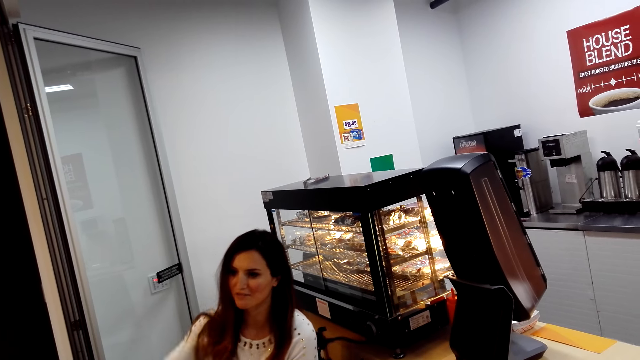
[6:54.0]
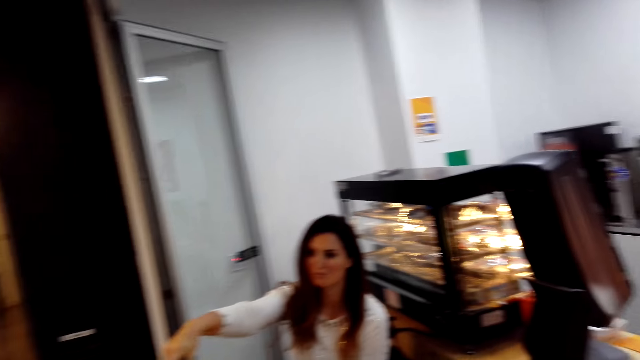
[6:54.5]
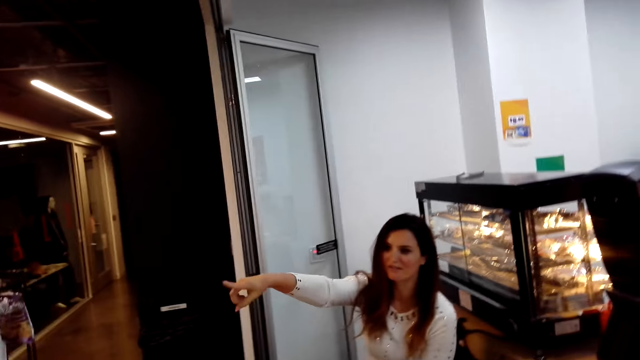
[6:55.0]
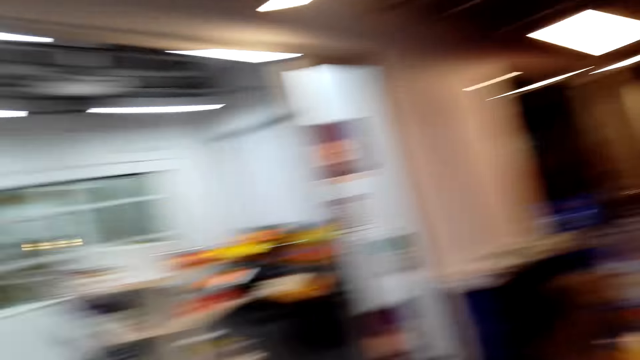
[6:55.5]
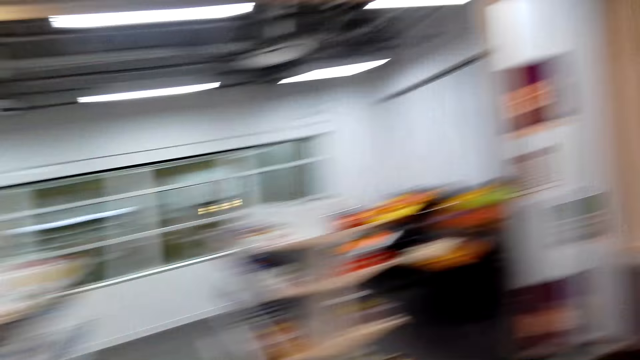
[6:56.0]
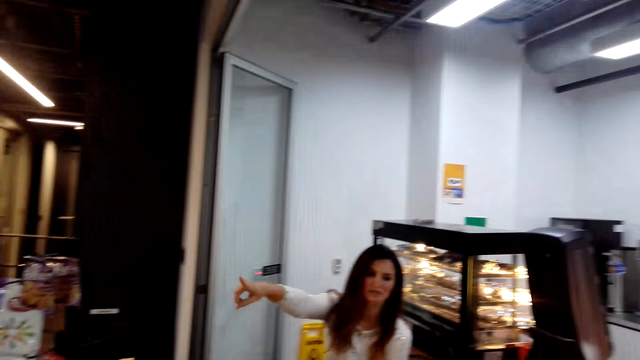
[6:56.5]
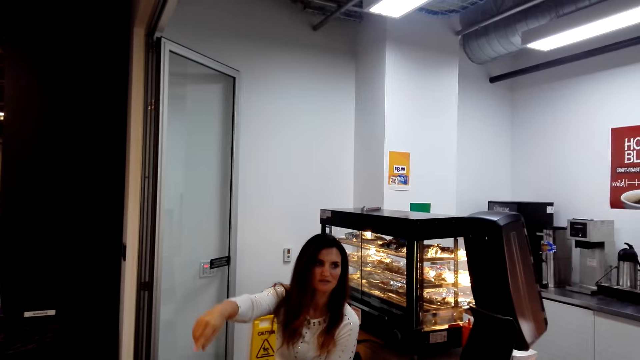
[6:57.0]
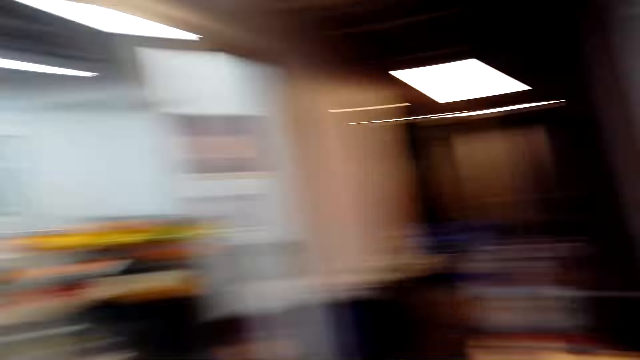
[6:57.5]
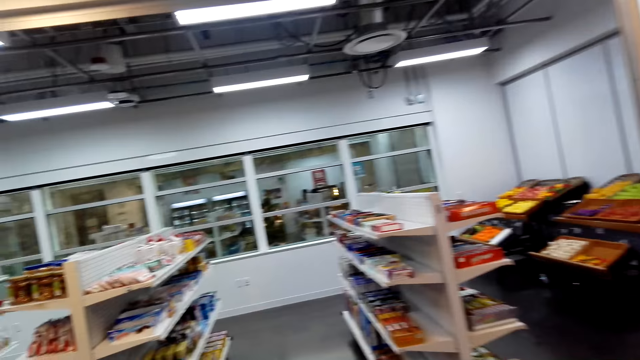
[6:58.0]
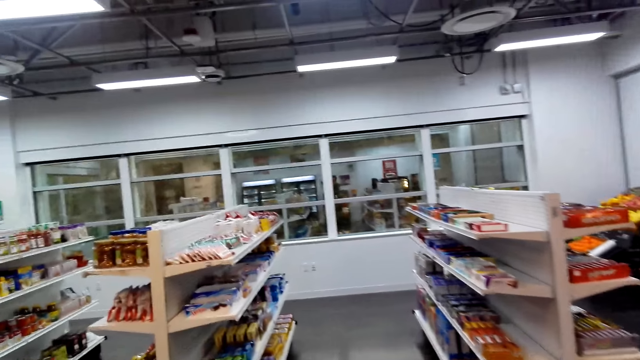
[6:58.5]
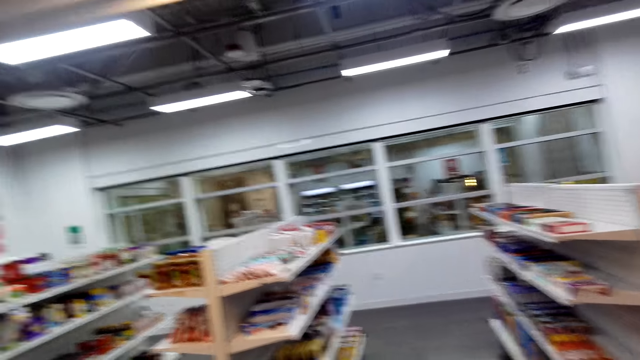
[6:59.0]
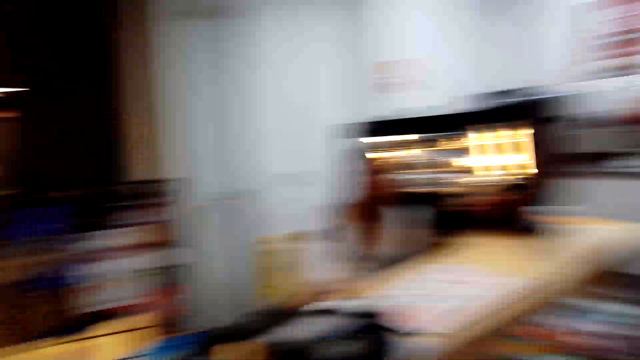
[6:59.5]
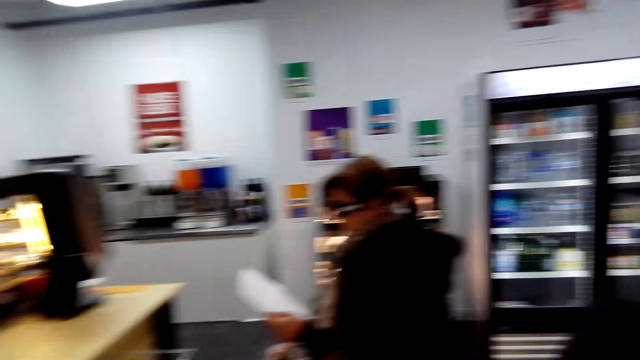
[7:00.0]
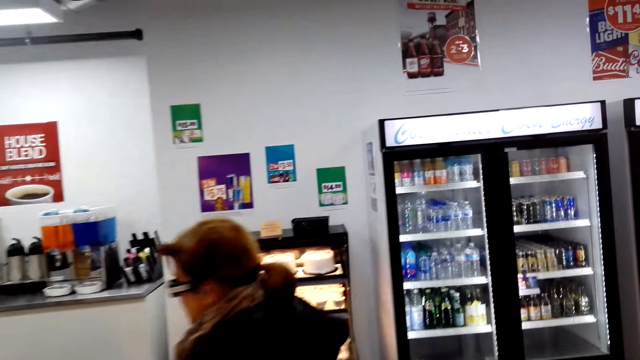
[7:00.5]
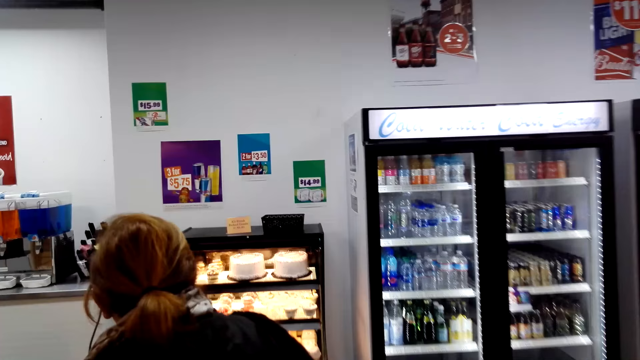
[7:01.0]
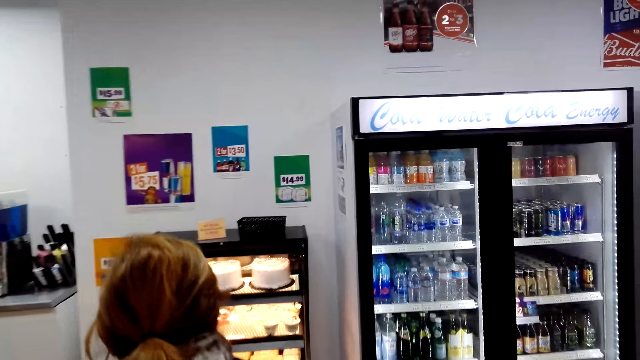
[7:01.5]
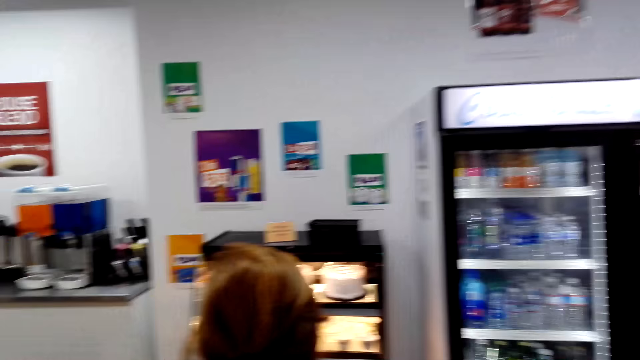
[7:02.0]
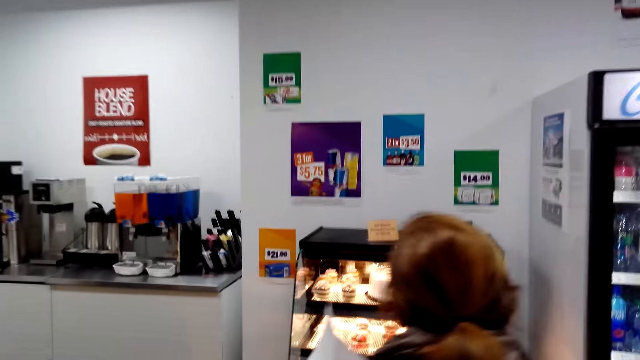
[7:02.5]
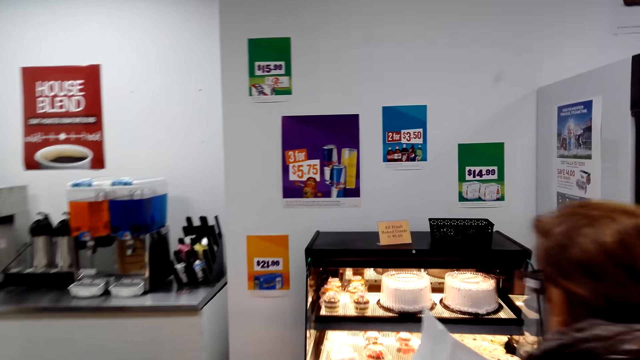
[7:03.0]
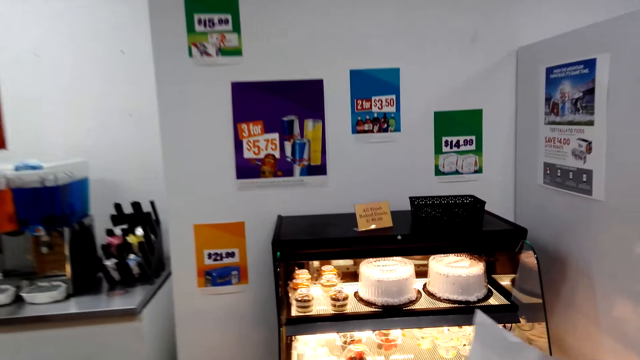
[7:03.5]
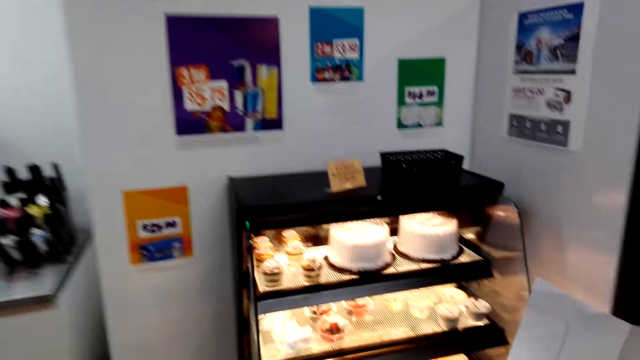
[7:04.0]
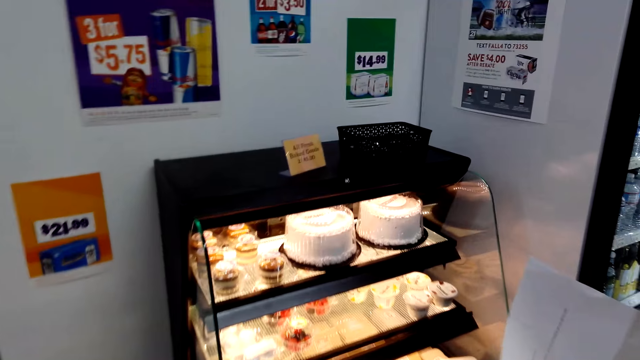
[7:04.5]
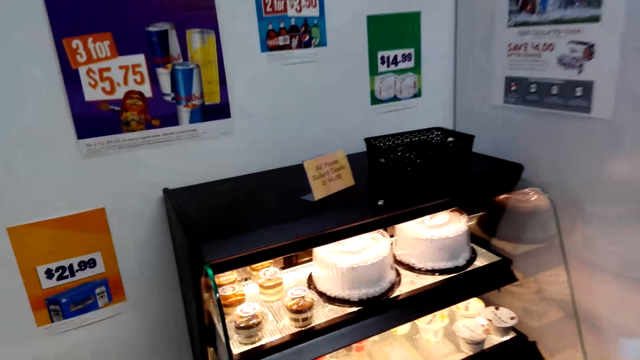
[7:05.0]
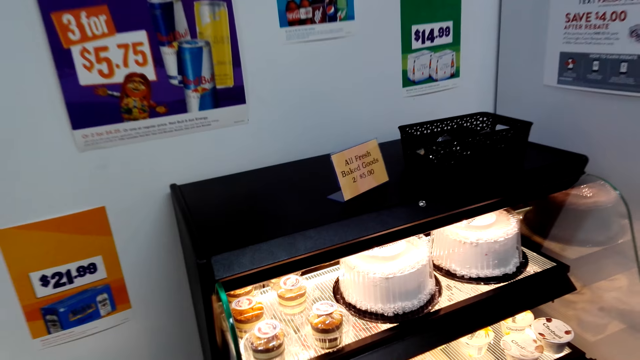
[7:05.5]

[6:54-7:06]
The camera wearer follows a woman. They look around. They walk to the dessert display in the supermarket.

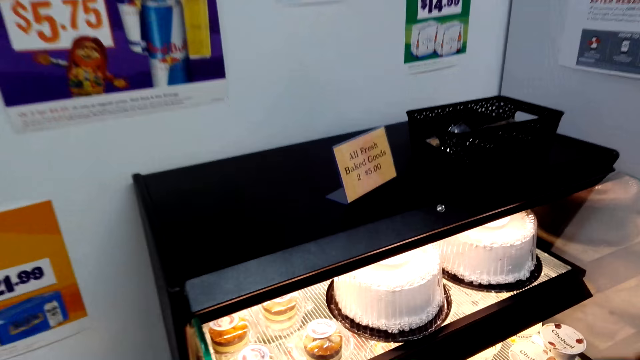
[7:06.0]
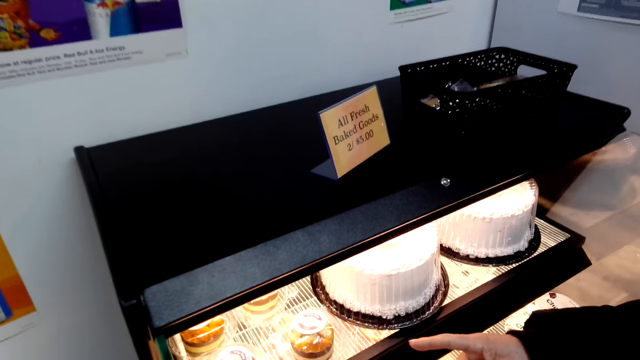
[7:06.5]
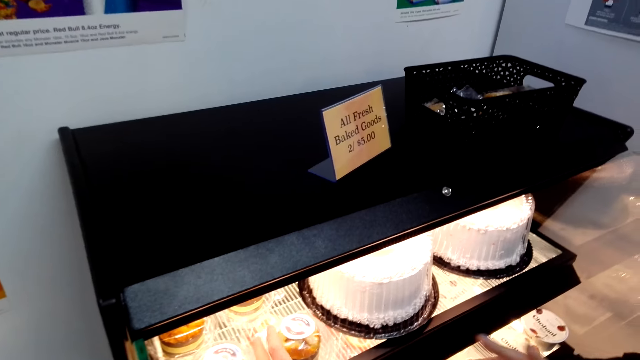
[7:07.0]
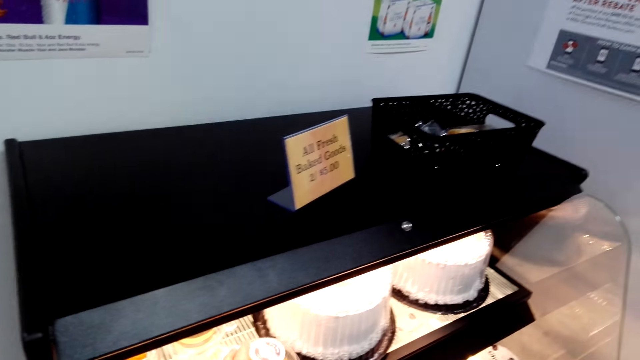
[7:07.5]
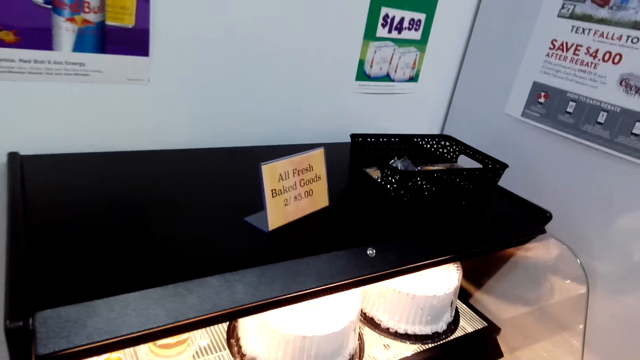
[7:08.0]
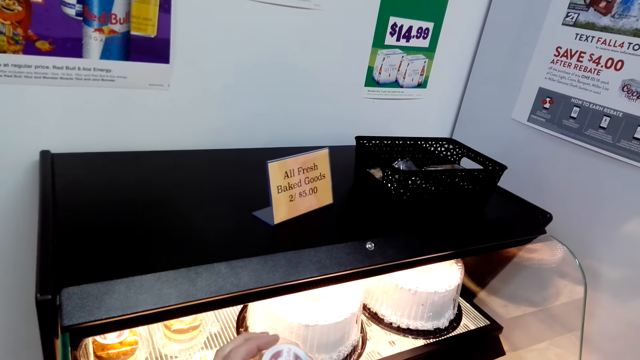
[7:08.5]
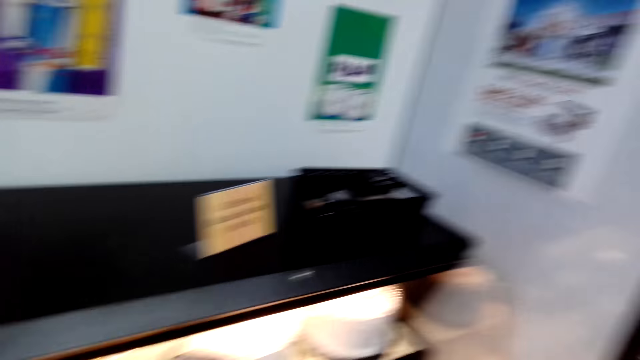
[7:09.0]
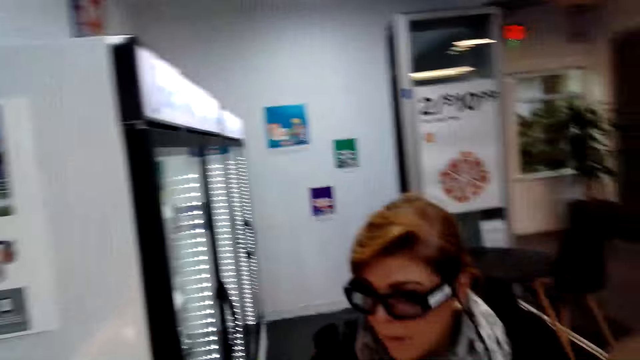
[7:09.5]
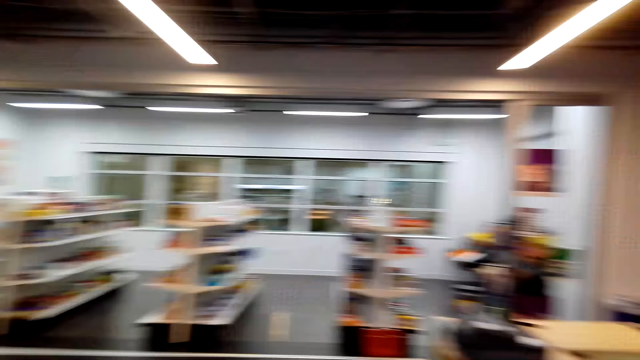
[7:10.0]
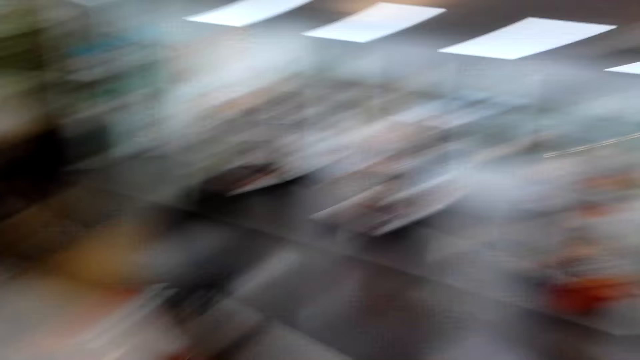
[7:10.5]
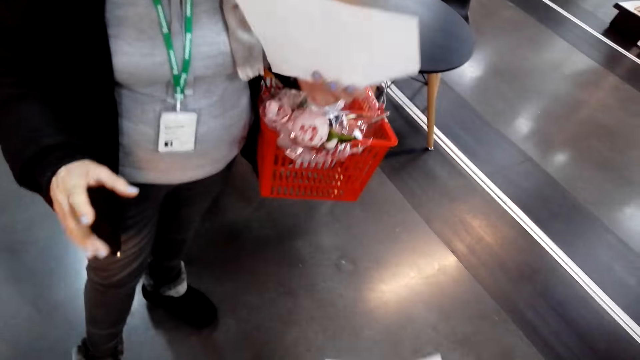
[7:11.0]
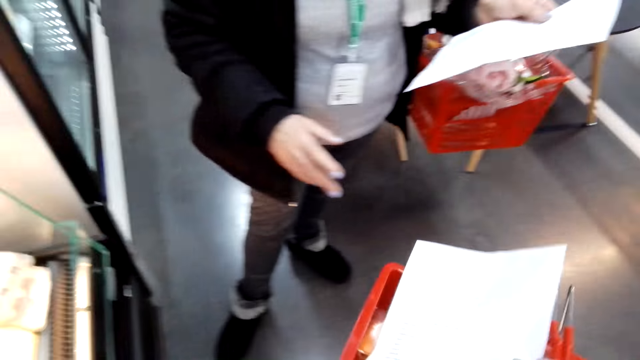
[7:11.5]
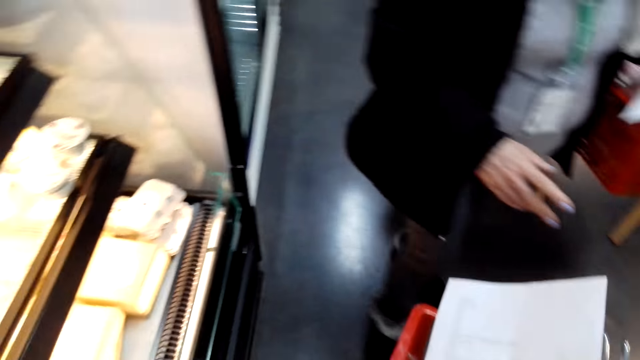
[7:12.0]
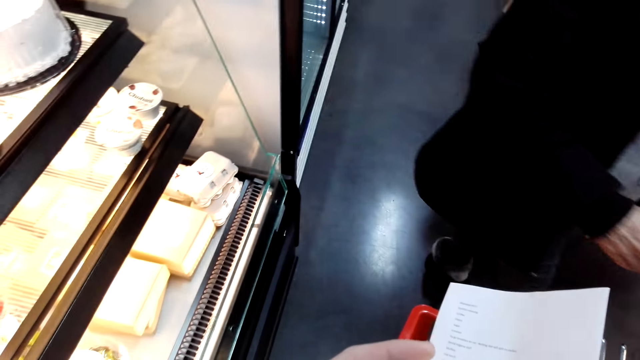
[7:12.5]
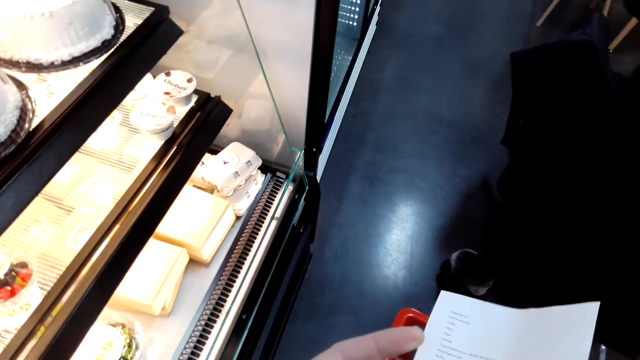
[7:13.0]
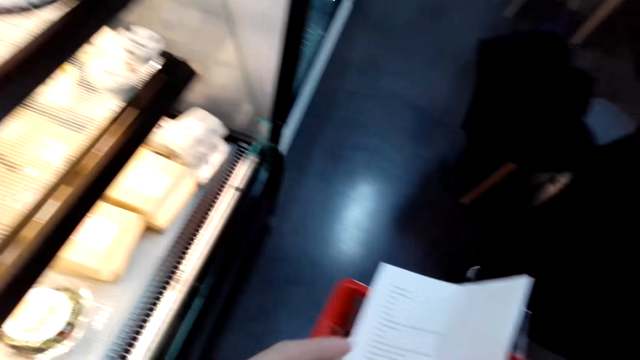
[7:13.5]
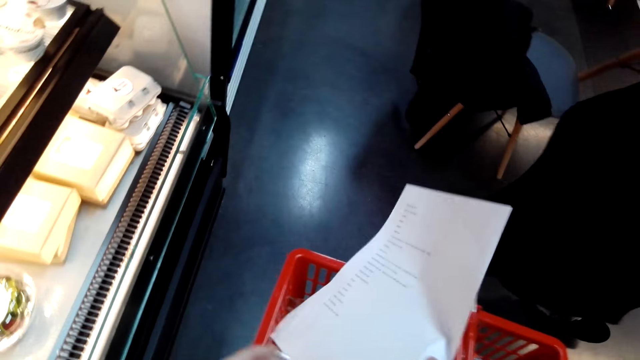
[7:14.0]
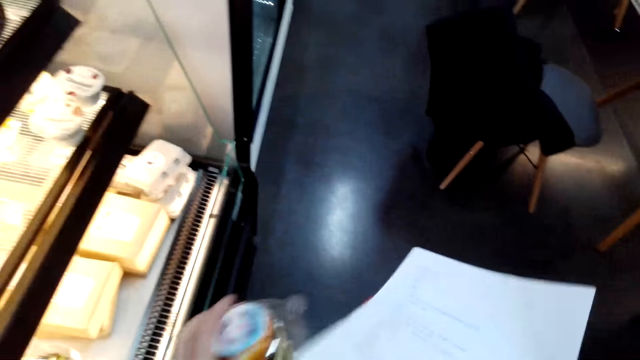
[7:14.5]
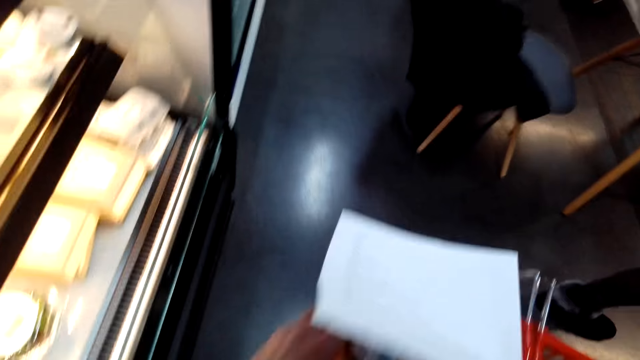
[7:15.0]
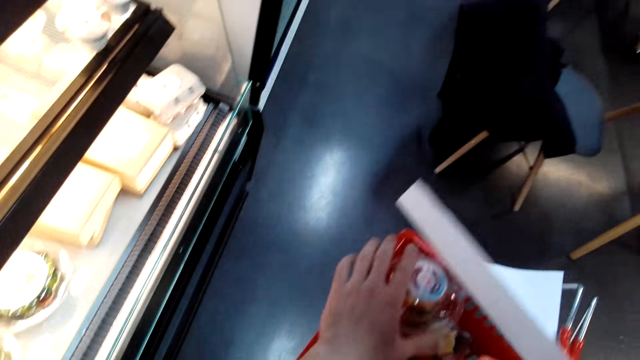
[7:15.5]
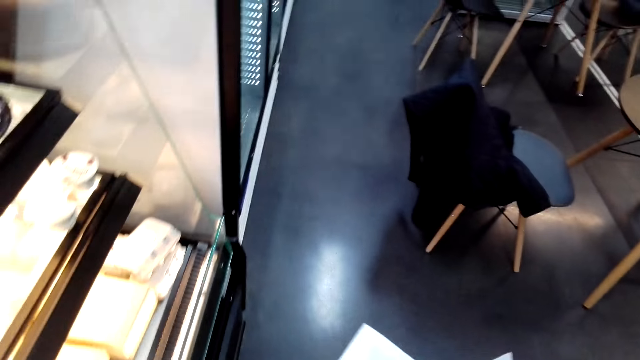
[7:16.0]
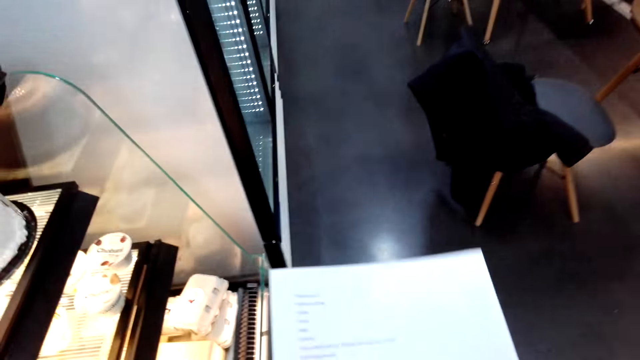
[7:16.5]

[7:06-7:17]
A woman walks to the dessert display. The camera wearer picks up a cupcake. They look around. They put the cupcake in the shopping basket.
